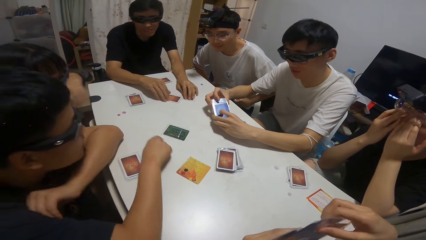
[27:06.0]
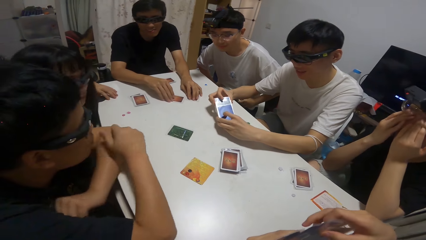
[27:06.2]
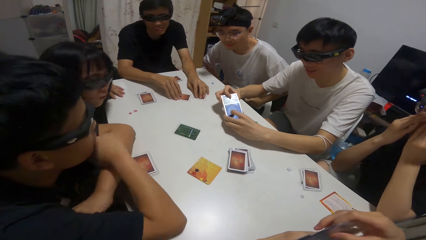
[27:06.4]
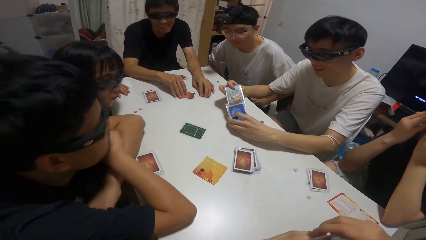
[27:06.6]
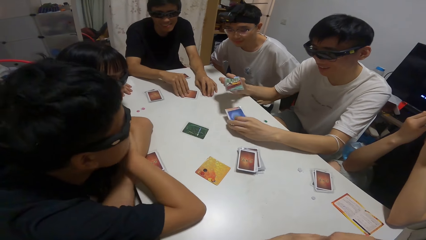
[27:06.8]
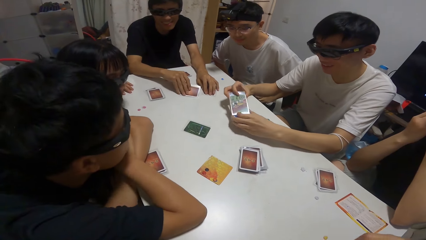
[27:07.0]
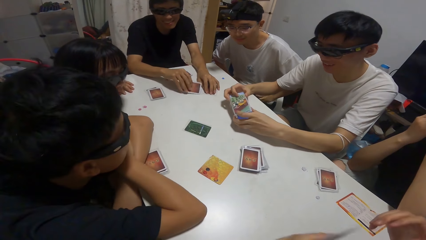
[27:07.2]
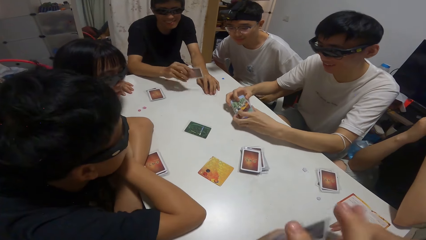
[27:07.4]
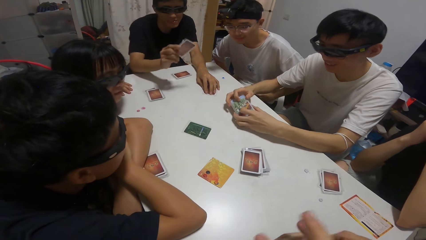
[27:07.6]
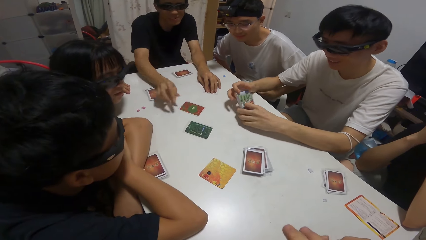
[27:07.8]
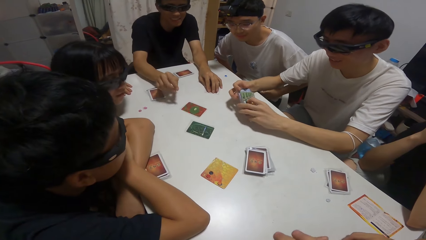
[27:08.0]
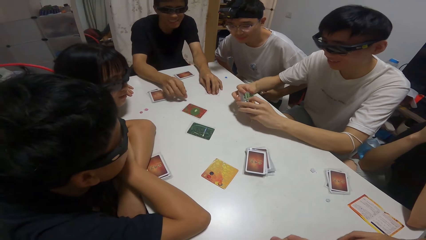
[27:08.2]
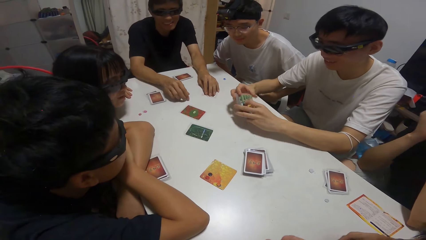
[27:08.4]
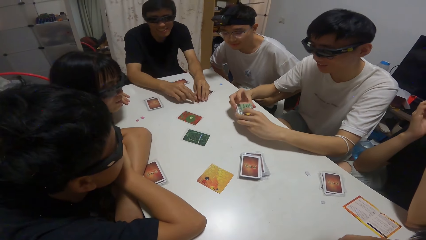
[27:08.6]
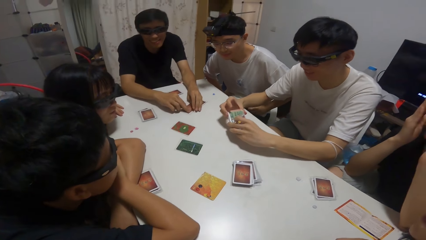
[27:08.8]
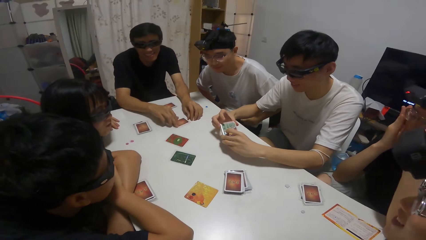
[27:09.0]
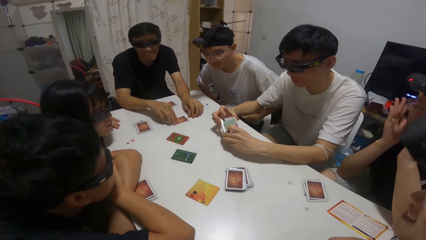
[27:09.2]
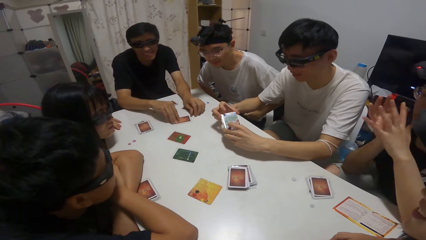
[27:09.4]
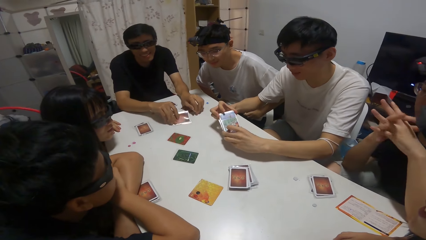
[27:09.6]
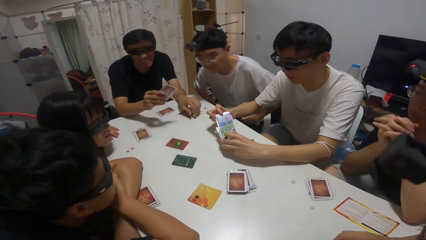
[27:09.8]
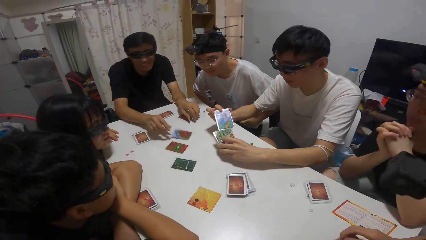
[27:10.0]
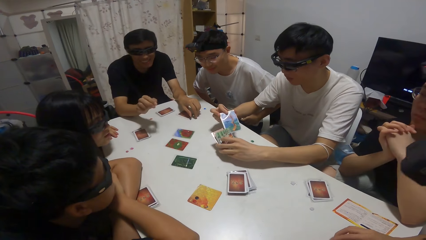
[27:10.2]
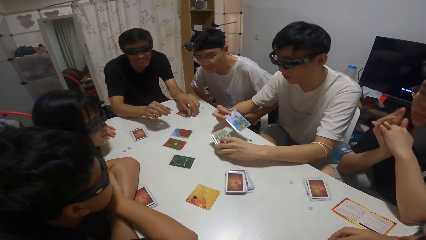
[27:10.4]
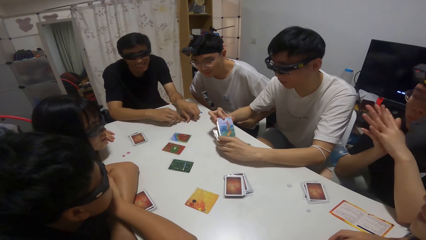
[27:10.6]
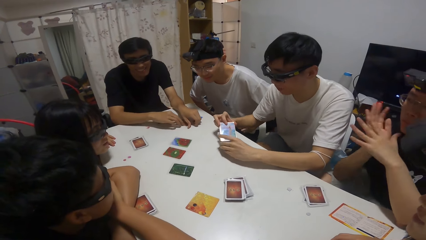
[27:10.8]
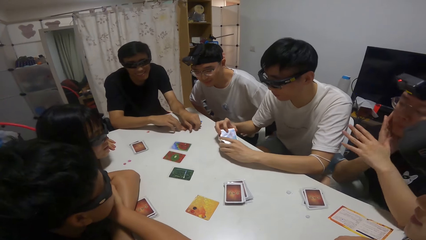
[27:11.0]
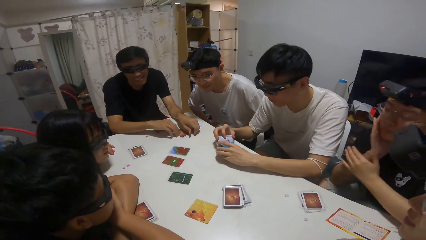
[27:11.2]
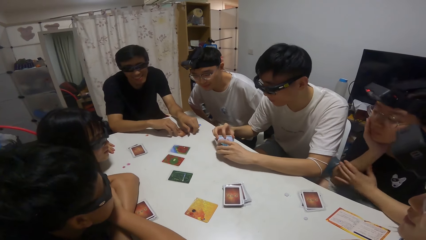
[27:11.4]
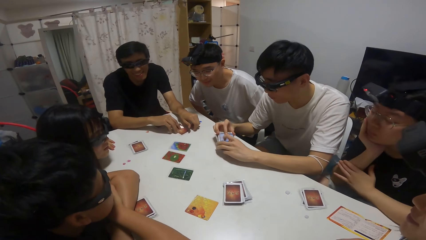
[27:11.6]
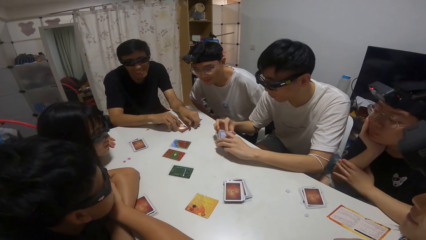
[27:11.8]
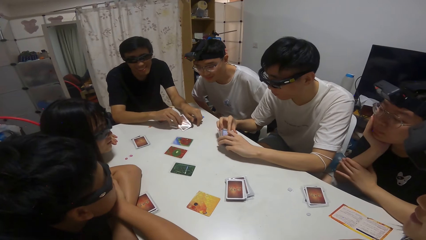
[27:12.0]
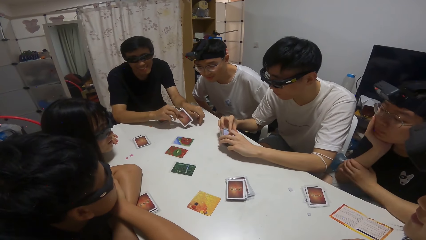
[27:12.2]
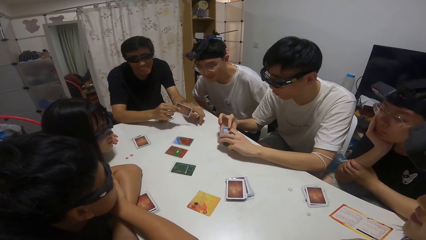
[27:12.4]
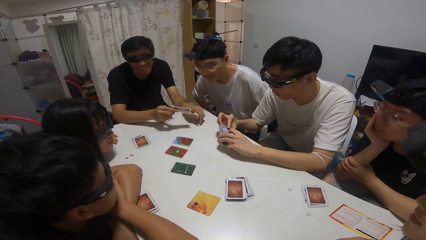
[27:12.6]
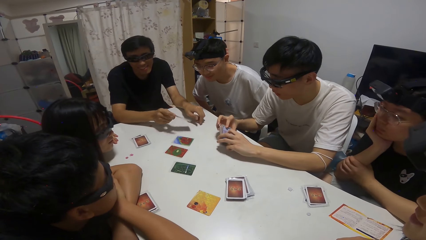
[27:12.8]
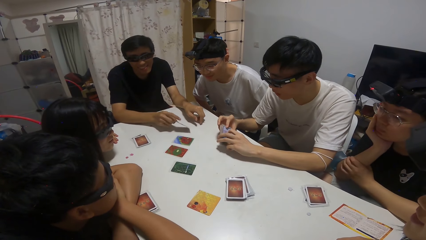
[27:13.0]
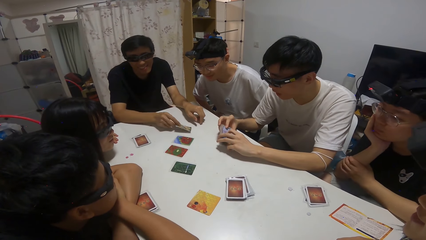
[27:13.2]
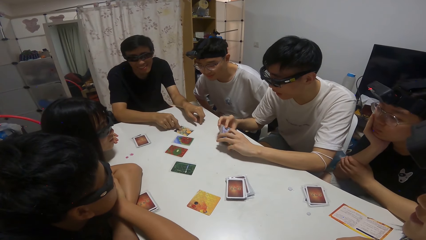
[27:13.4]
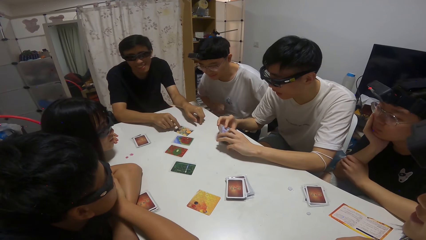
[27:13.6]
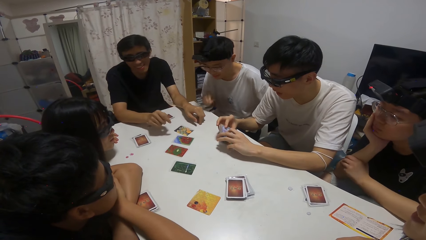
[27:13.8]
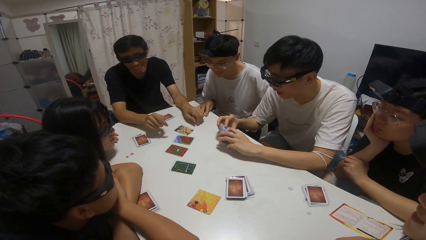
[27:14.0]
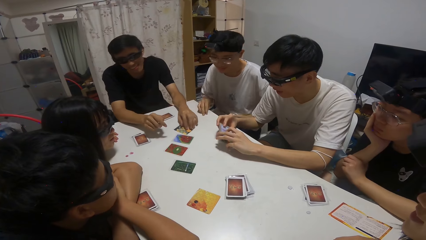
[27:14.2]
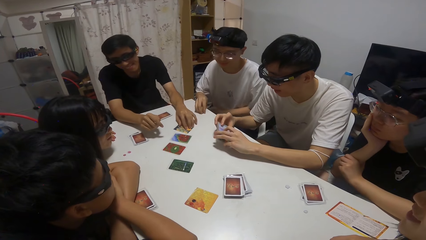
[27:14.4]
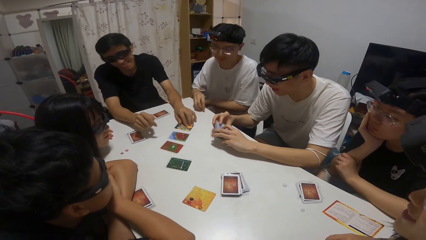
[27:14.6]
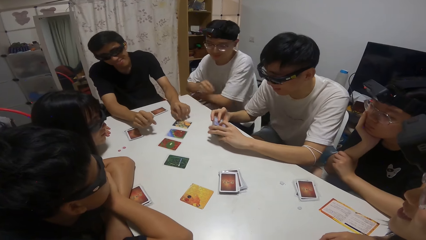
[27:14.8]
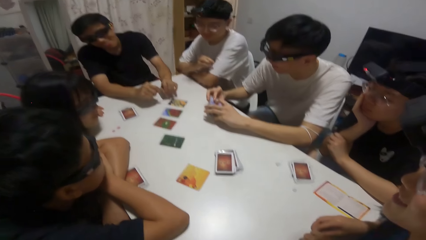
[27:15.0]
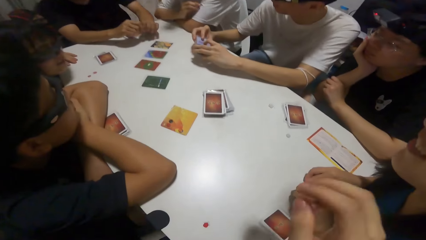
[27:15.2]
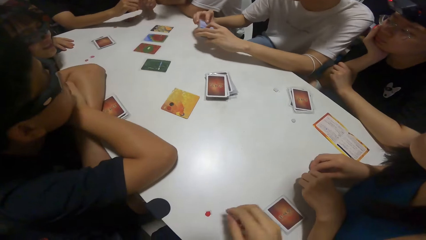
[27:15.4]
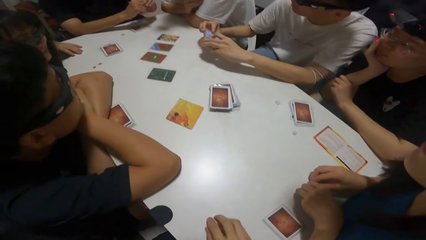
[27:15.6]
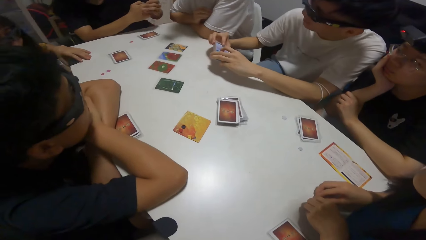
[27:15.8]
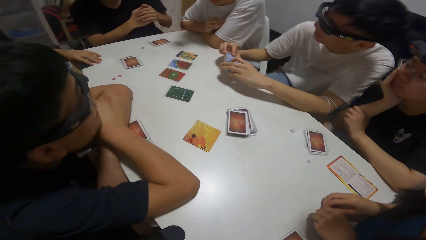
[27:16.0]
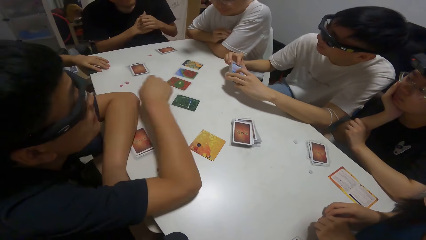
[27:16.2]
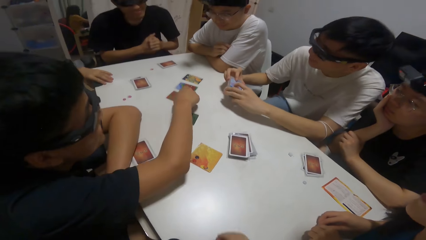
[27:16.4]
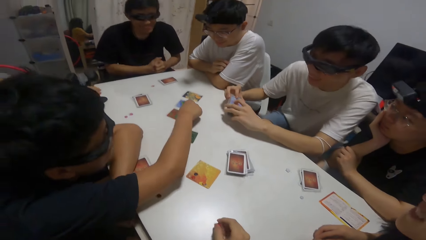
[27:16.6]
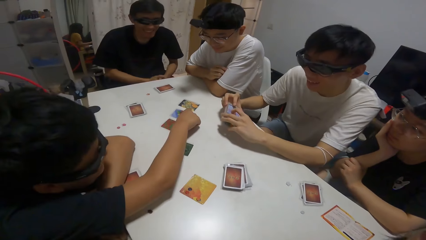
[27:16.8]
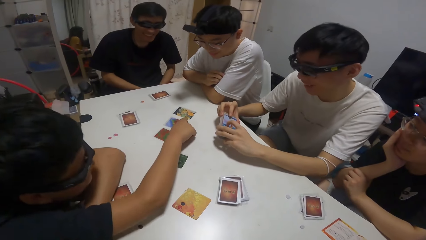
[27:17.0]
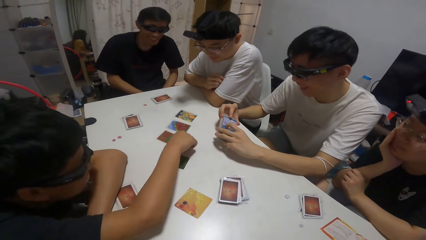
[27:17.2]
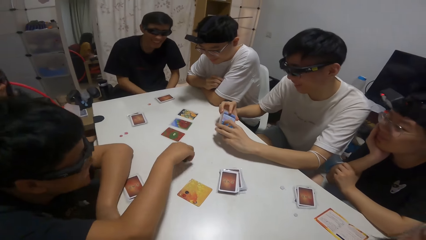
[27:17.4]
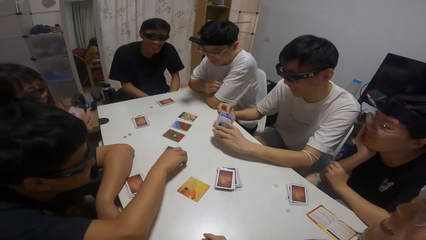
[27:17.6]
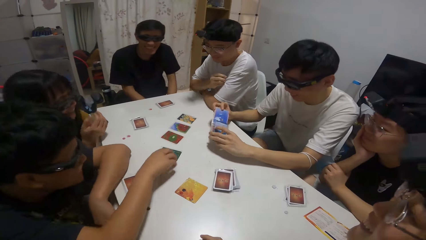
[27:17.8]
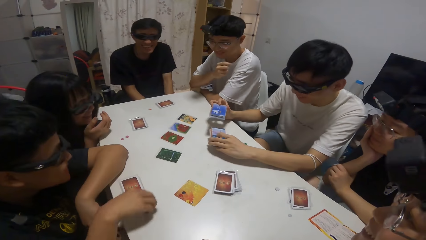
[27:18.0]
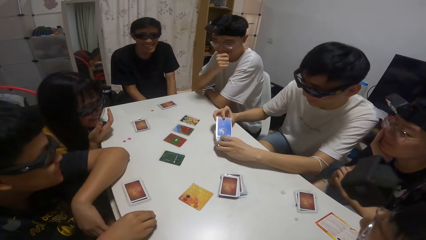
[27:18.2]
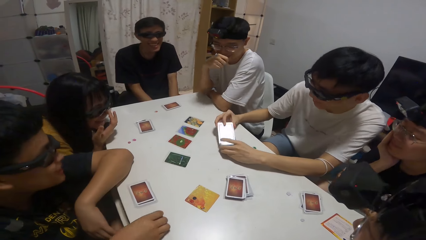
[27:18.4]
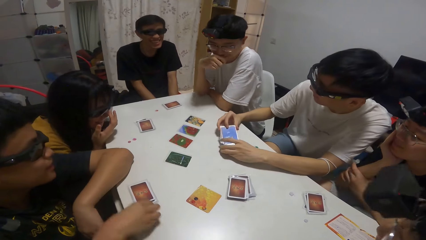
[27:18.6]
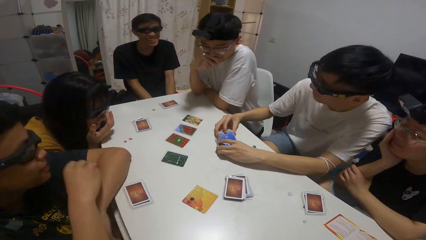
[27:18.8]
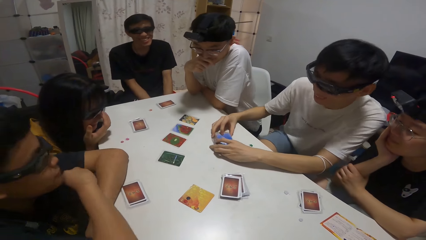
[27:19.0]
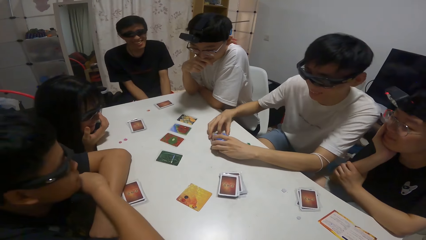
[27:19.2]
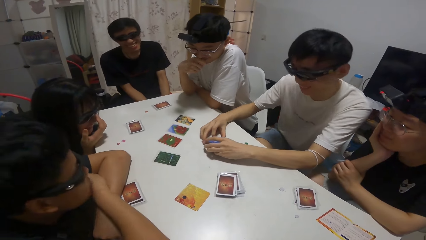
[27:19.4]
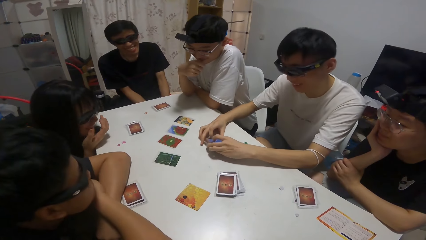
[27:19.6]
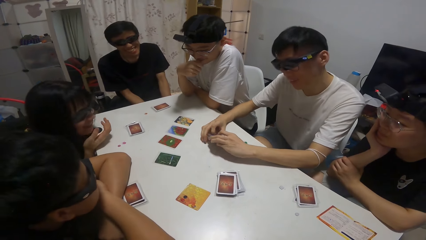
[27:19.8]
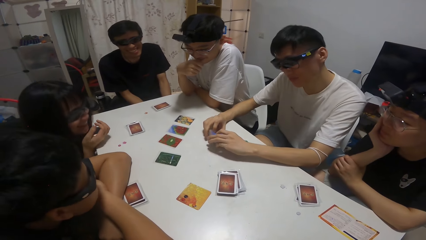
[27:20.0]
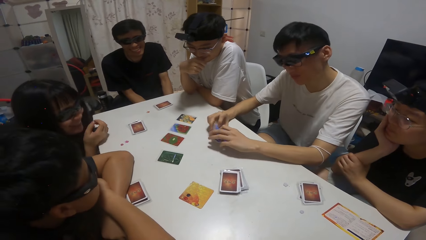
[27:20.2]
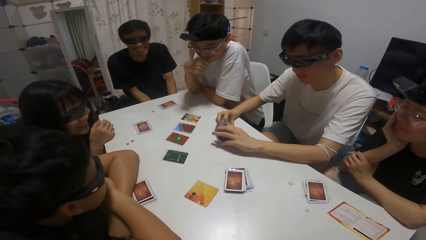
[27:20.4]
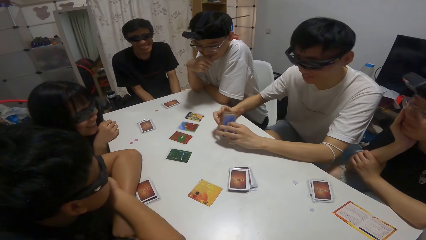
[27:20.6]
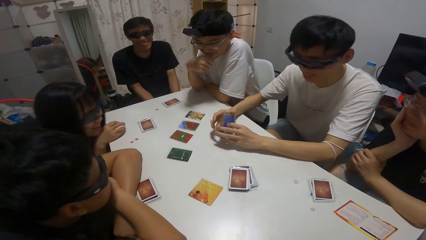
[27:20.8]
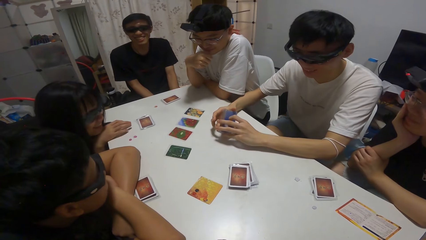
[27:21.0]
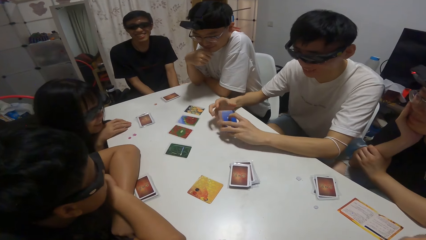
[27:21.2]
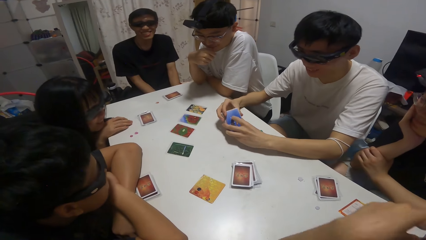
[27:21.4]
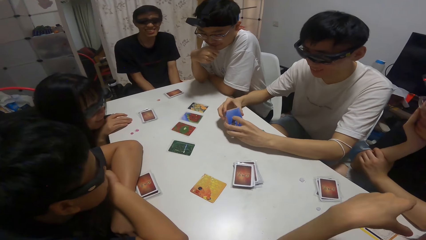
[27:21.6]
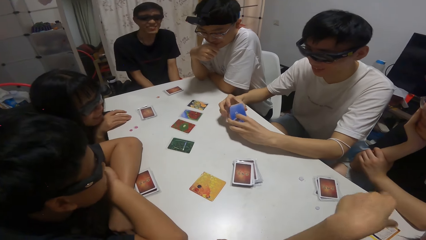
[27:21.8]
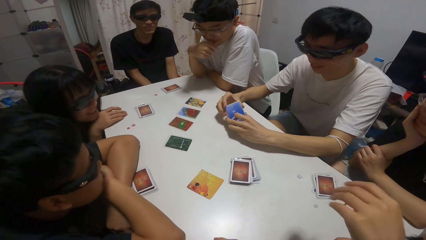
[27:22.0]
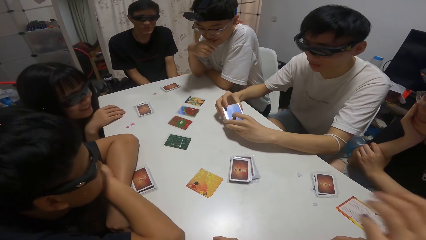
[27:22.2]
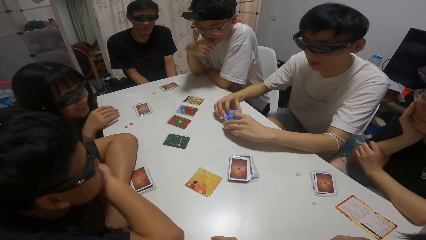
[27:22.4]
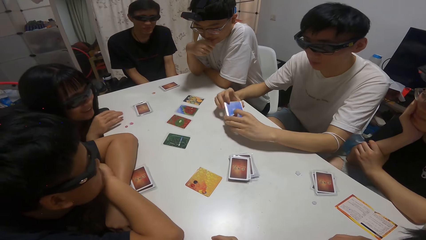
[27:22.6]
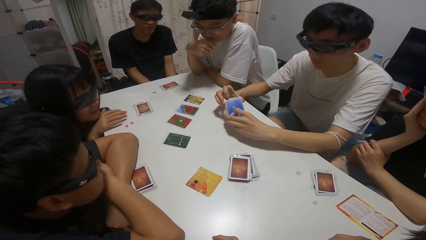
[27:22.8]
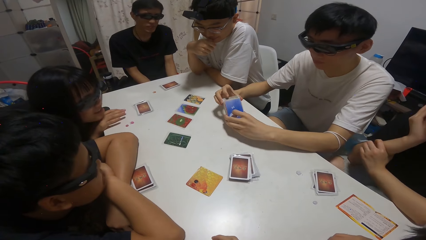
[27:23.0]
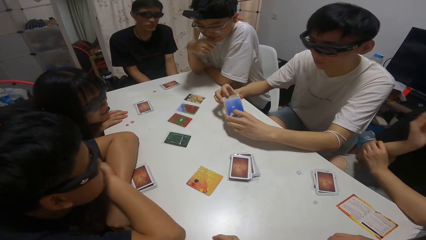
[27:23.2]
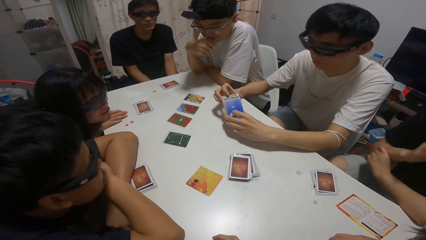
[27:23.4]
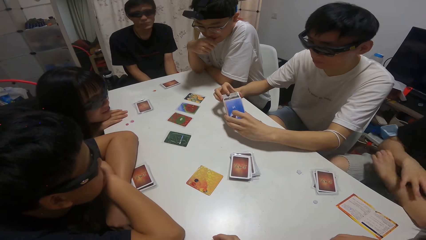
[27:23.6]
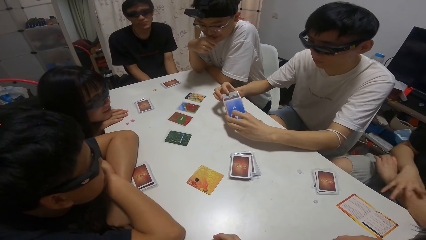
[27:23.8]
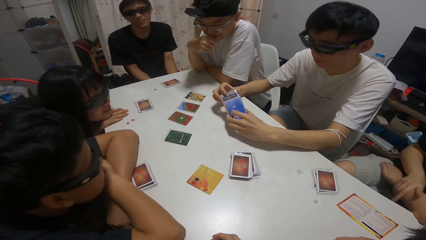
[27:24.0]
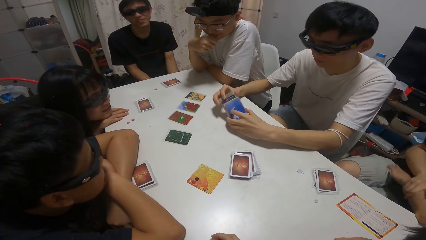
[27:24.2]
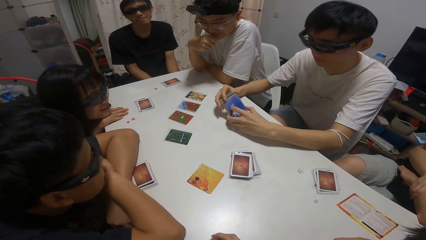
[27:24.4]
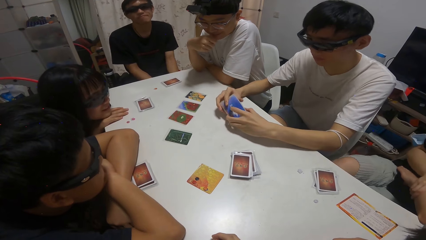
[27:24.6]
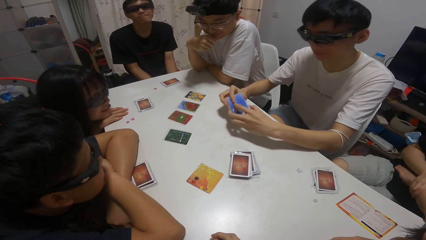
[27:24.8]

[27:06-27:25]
A man shuffles playing cards. A boy drops another card on the table. He does this repeatedly. A person moves cards on the table. Another boy points towards a card on the table. Another person shuffles cards on the table.
